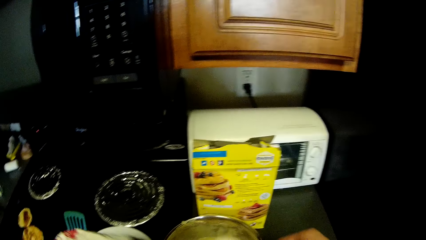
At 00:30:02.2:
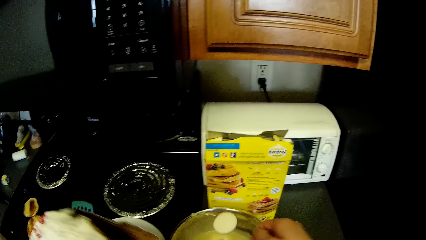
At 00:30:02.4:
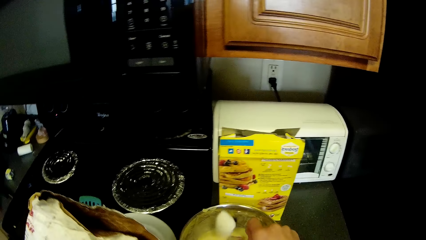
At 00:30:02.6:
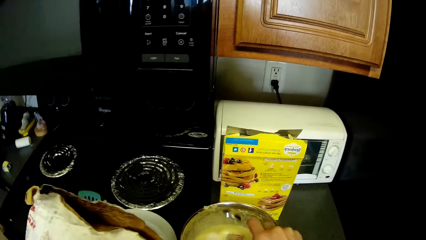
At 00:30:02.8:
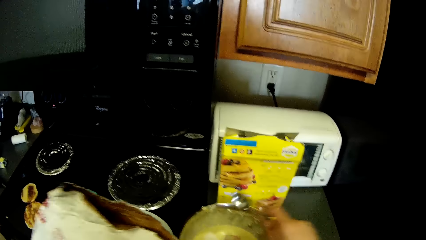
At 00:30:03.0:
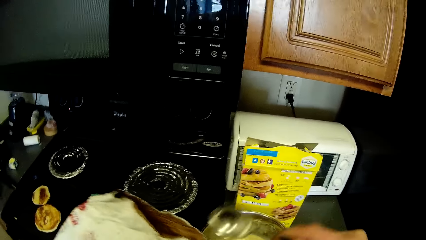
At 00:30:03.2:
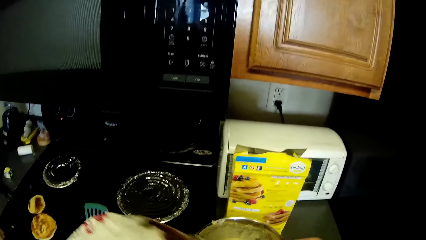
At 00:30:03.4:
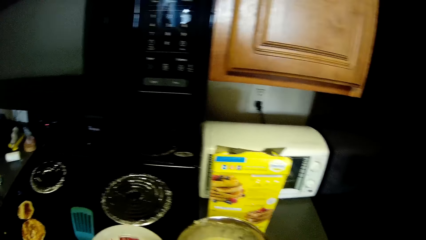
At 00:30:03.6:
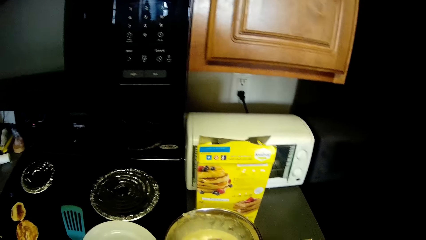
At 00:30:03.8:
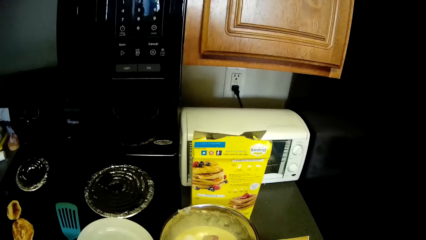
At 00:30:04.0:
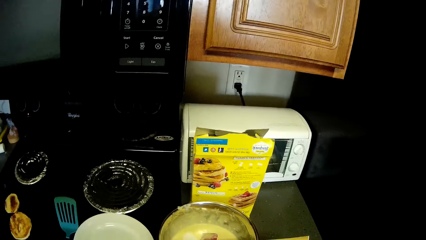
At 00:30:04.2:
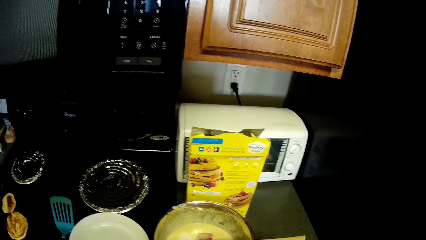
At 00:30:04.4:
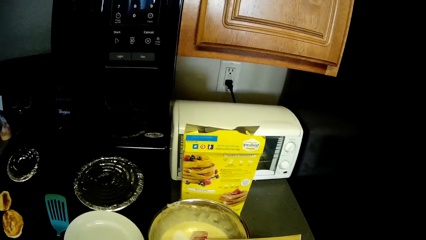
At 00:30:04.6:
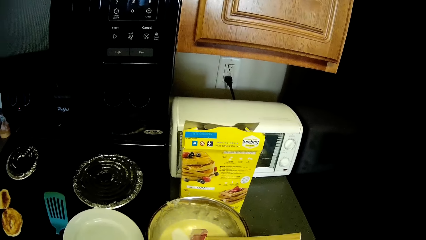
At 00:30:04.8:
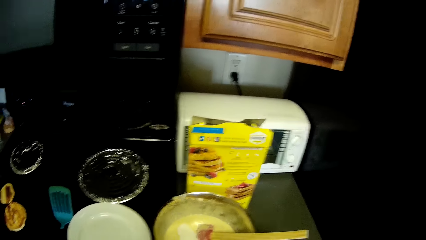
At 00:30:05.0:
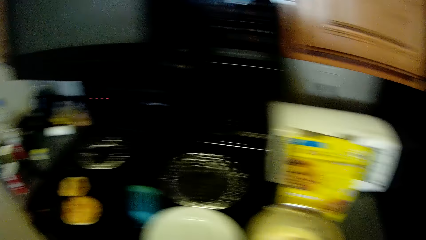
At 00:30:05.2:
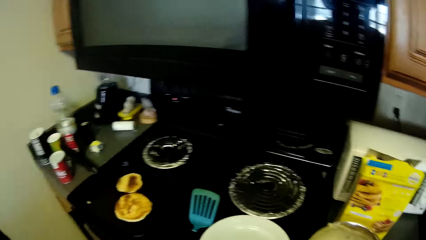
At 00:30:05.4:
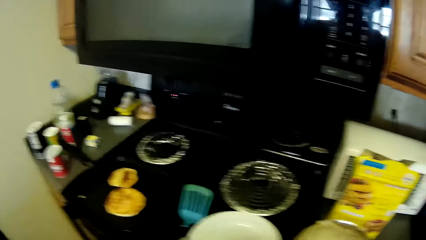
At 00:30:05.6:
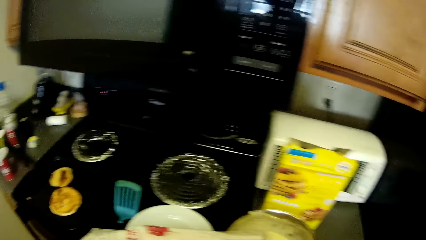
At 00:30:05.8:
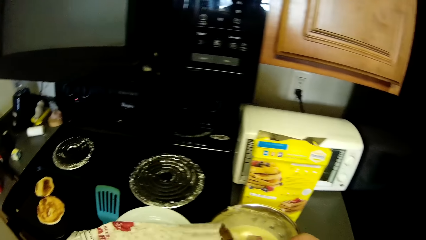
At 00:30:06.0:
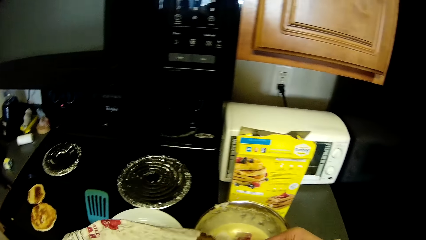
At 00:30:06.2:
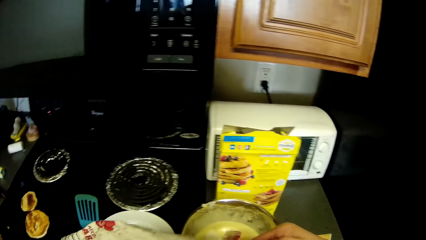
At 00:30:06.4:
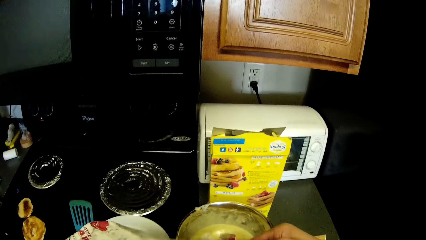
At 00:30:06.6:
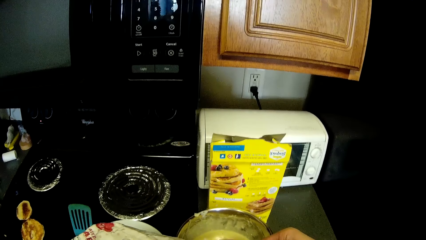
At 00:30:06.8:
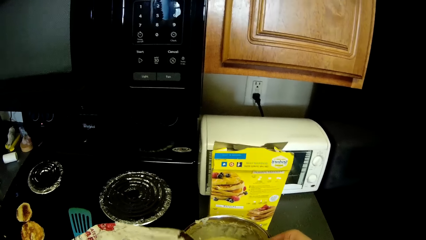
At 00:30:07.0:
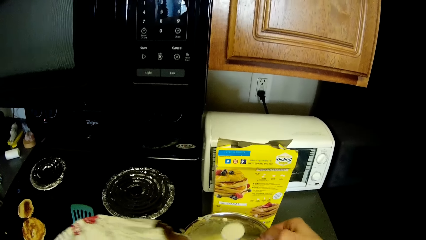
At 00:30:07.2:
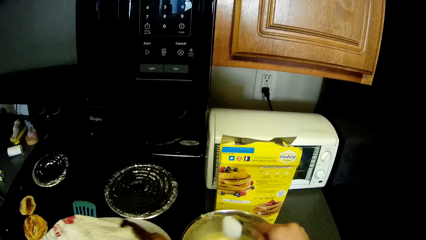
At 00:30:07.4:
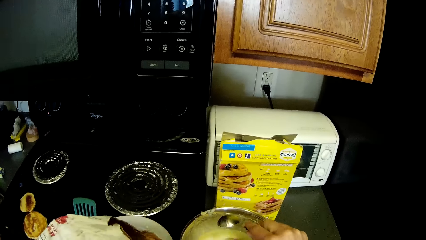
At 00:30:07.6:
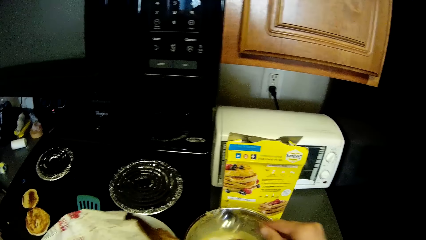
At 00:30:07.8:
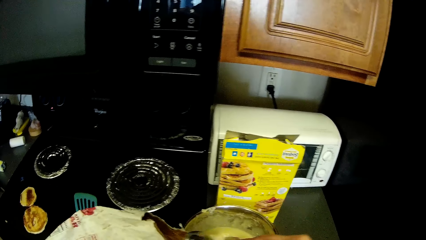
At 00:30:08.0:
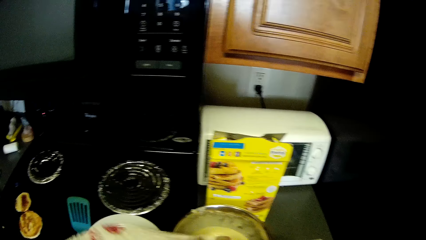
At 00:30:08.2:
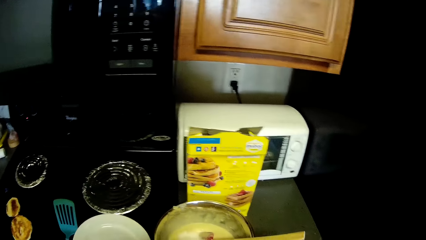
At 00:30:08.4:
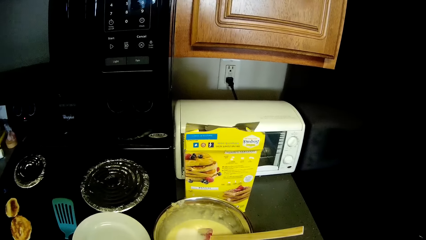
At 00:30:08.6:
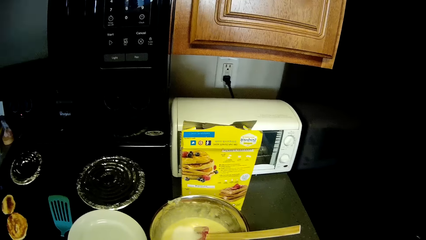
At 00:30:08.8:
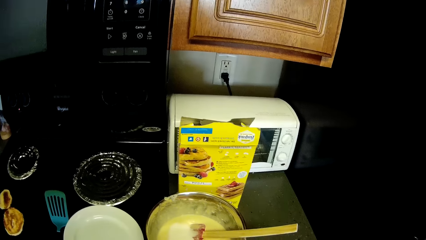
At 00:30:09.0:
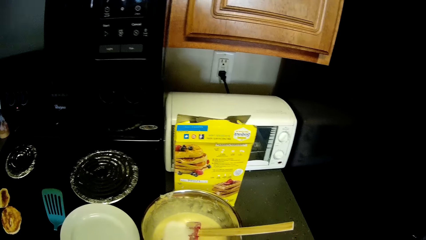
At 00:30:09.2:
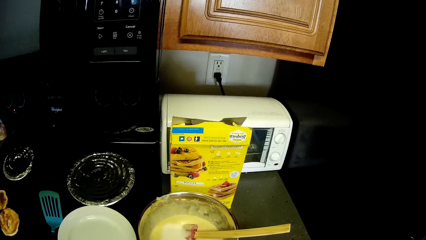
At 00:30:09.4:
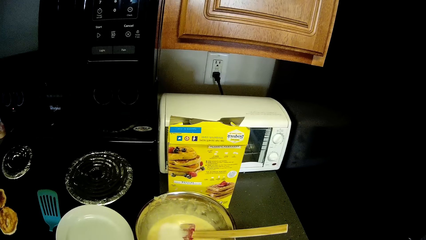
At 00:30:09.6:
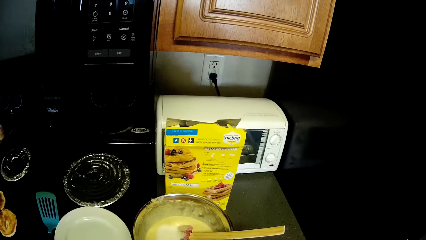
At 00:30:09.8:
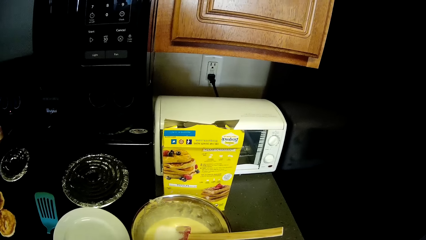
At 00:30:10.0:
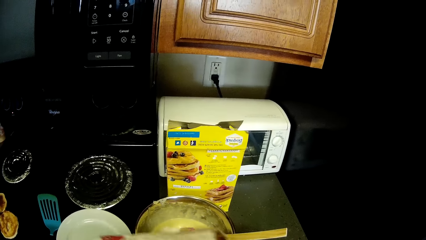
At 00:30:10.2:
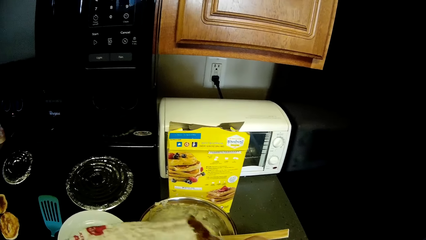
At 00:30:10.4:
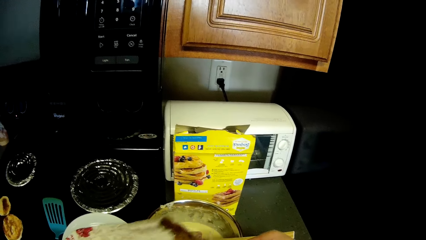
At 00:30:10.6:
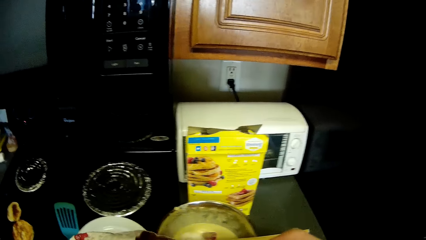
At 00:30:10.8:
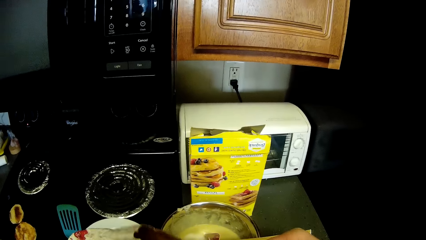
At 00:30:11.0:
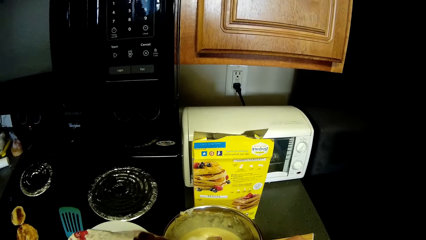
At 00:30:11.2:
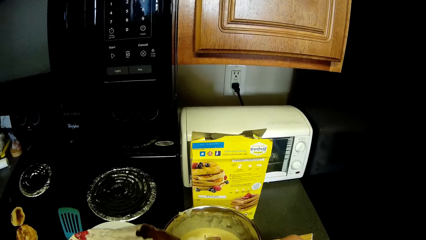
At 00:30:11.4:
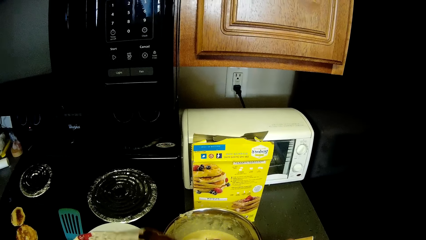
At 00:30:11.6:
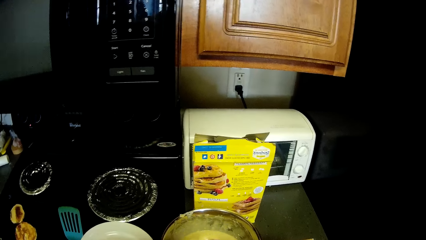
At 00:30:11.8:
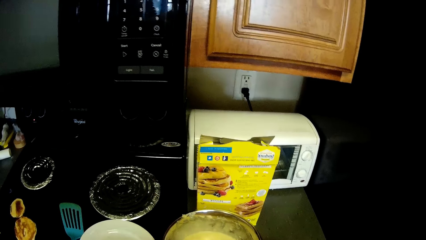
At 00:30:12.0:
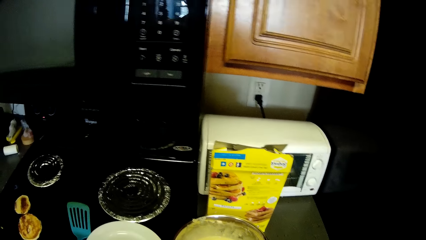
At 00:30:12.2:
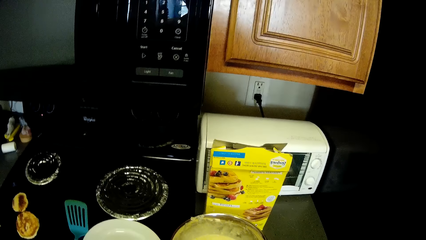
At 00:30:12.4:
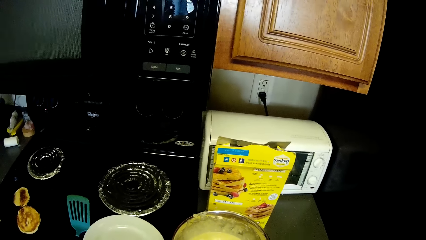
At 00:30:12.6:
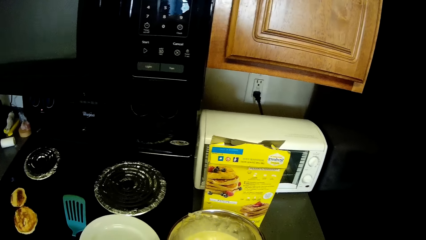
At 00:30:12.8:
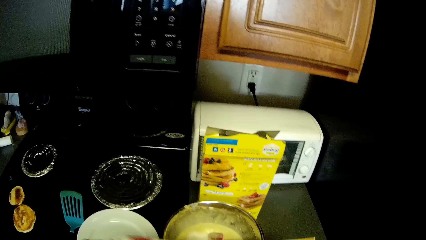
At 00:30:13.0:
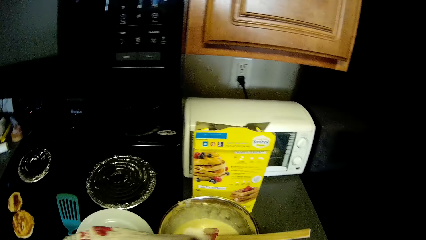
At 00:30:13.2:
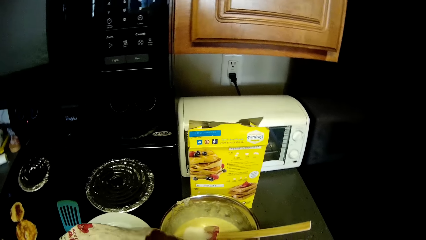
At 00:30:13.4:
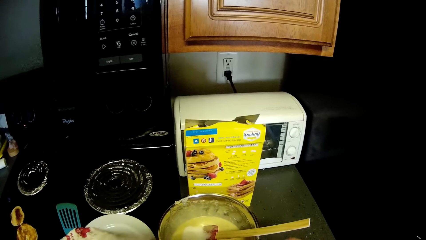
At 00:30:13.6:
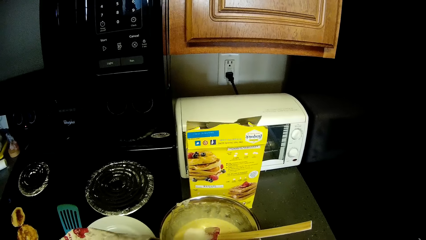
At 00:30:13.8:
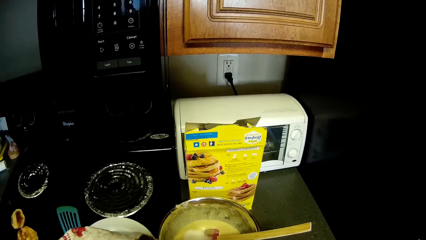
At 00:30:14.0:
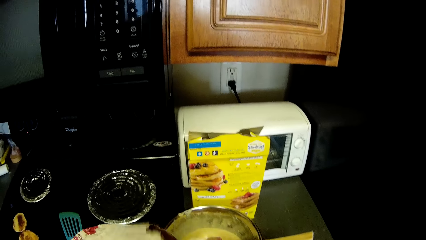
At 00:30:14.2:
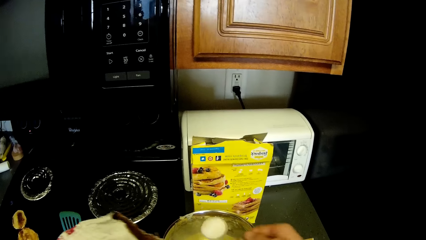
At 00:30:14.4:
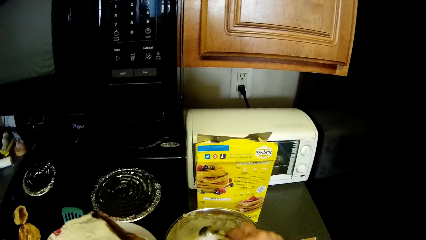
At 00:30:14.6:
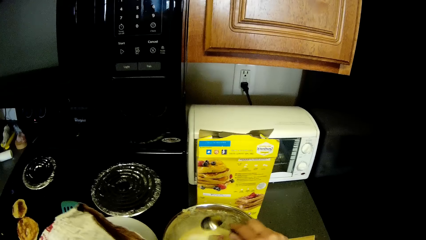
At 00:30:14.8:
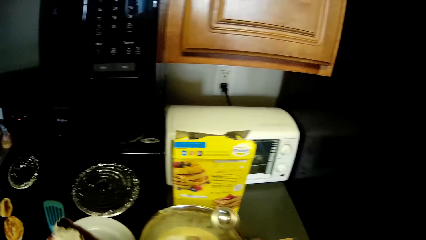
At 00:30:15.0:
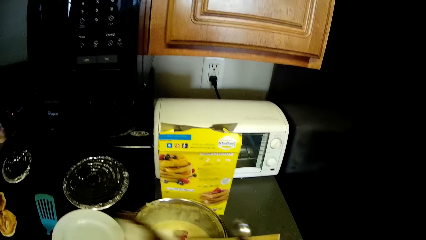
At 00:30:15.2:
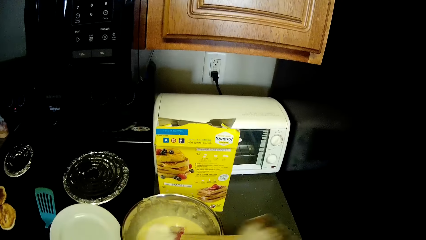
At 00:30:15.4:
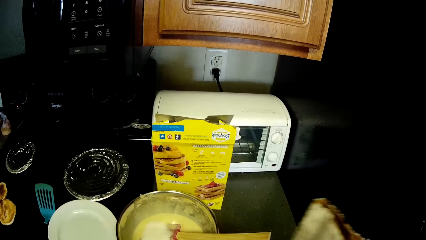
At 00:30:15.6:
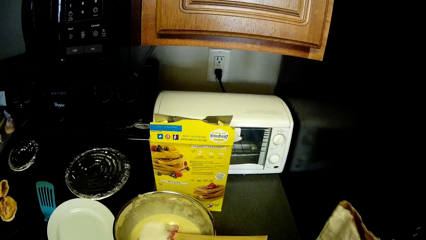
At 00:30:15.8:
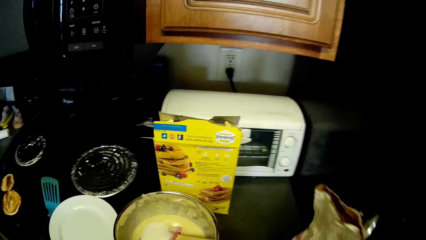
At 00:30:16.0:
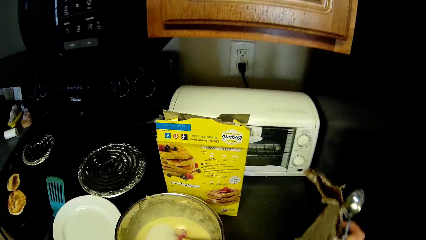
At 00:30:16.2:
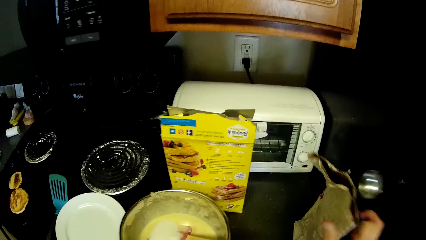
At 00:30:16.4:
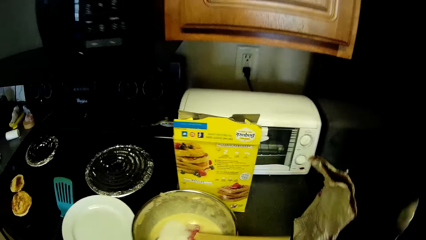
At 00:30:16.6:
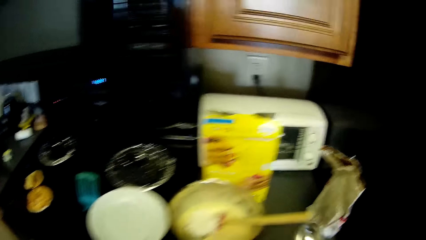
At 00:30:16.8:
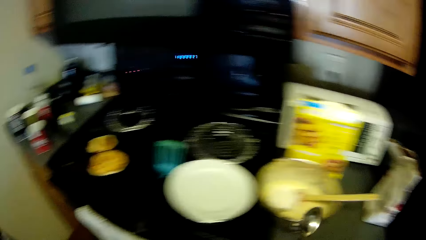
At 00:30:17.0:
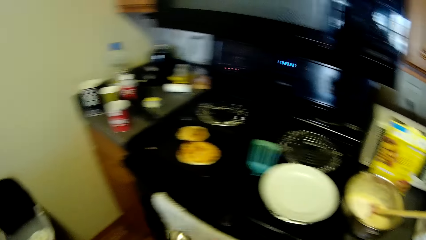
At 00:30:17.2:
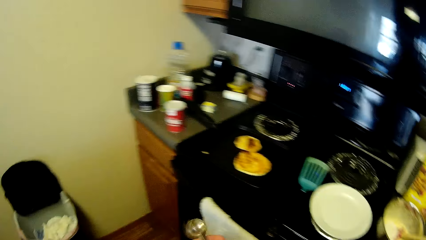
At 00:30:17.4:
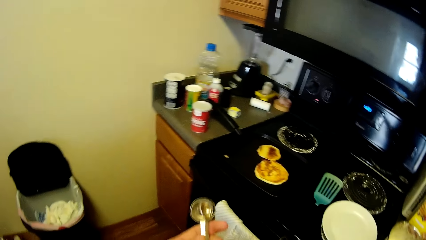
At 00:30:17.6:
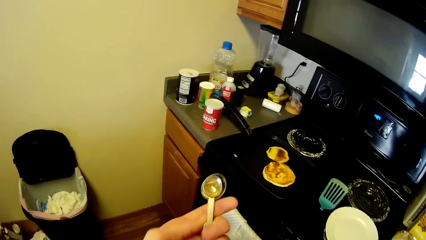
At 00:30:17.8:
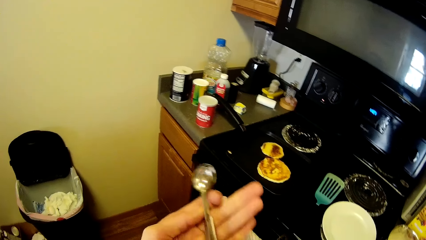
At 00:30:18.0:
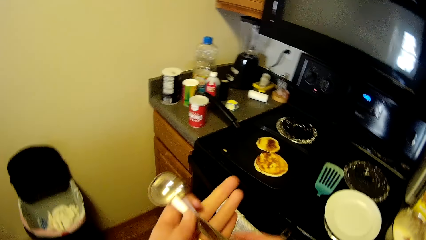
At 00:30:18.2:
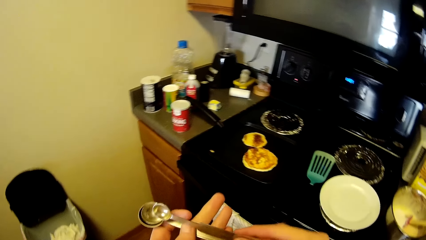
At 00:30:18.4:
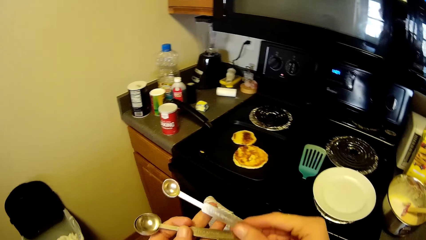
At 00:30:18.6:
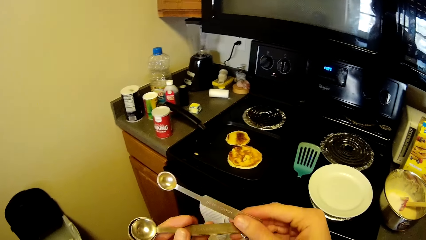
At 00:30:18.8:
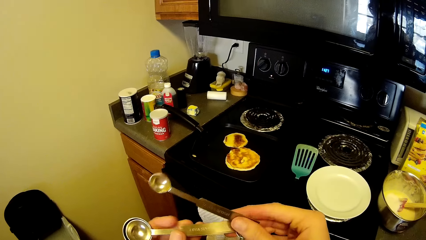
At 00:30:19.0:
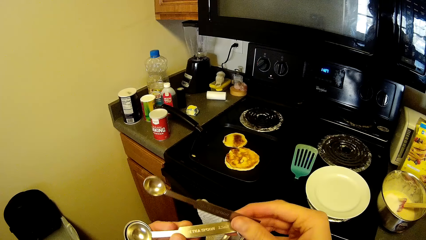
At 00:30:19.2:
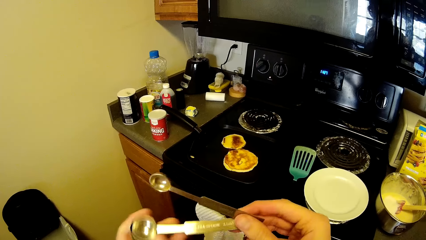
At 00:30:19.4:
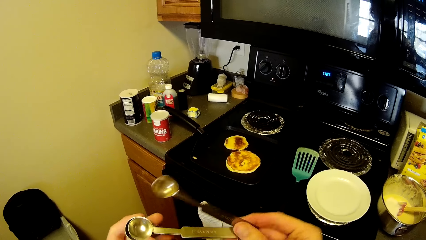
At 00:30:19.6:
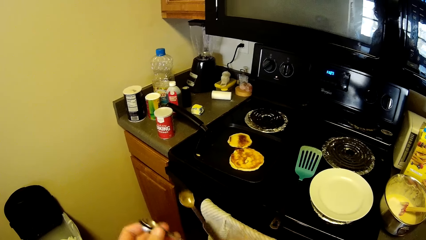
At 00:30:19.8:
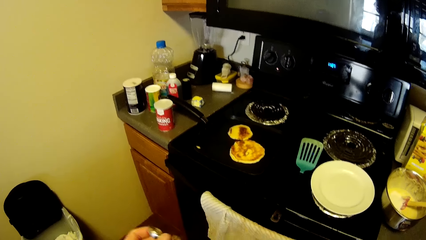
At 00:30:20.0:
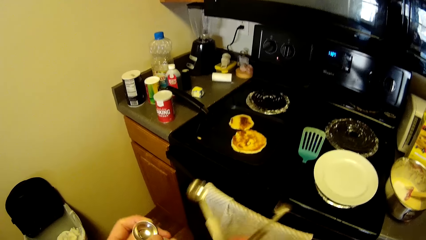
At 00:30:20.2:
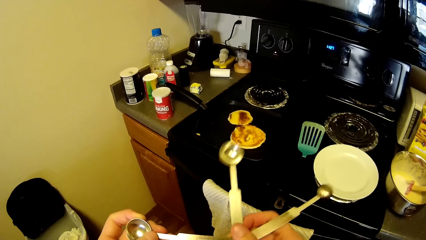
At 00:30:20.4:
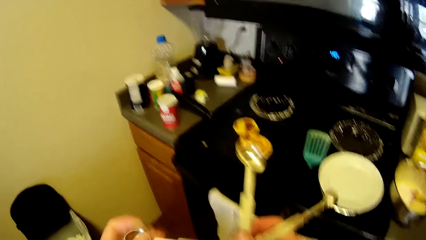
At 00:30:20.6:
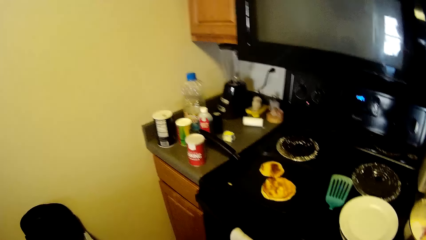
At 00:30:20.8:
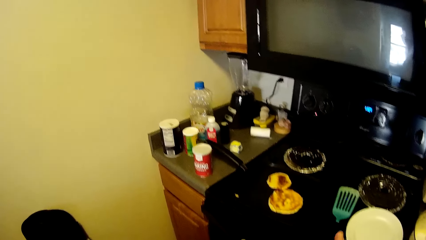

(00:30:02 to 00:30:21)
The camera wearer pours sugar into the stainless bowl, in the mixture flour. She takes sugar from the sachet of sugar. She pours sugar into the stainless bowl. She takes sugar from the sachet of sugar. She pours sugar into the stainless bowl. She drops the sachet of sugar on the slab. She lifts her left hand. She examines the measuring spoons in her hand. She selects the spoons.
